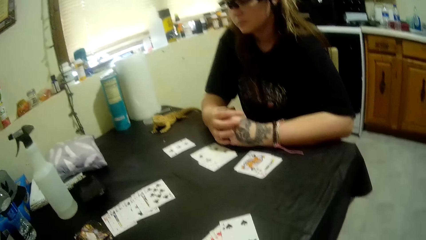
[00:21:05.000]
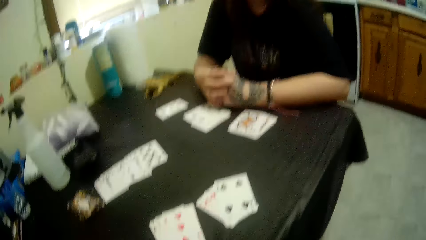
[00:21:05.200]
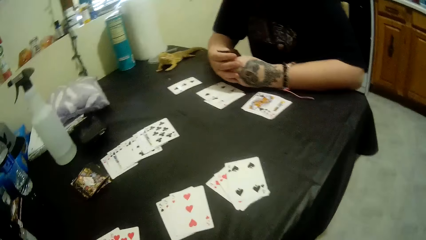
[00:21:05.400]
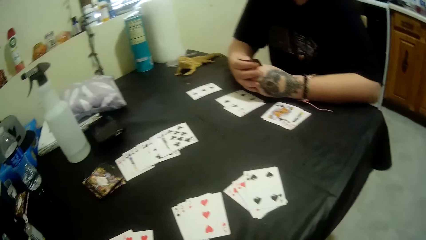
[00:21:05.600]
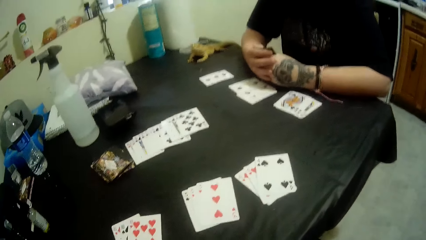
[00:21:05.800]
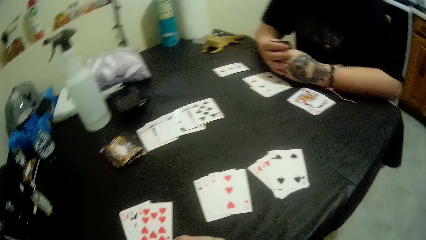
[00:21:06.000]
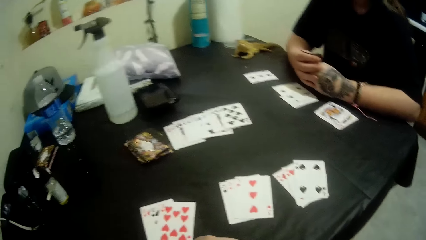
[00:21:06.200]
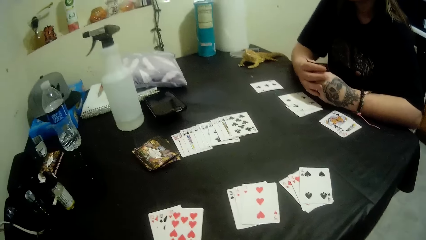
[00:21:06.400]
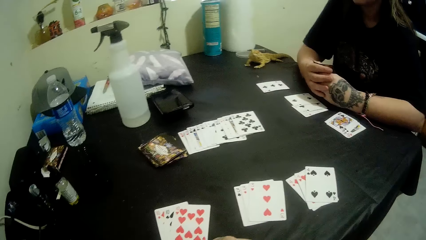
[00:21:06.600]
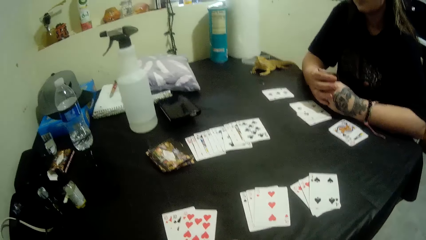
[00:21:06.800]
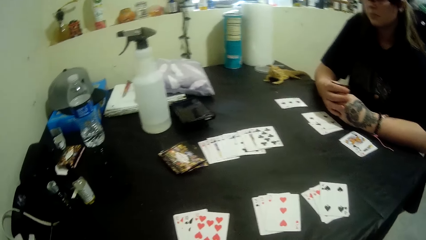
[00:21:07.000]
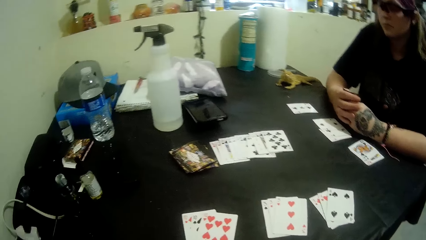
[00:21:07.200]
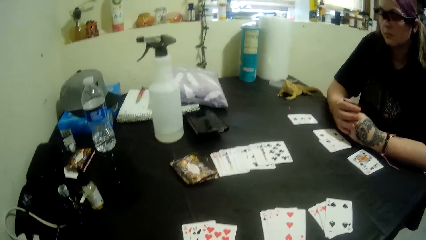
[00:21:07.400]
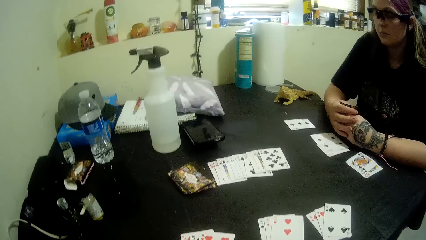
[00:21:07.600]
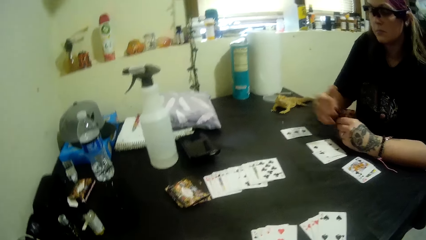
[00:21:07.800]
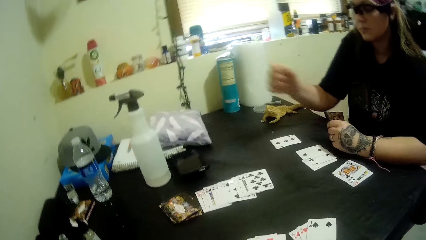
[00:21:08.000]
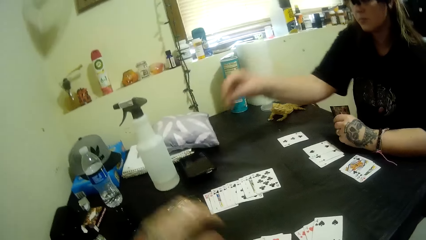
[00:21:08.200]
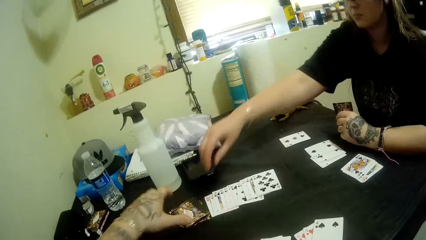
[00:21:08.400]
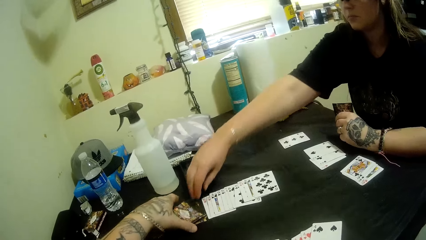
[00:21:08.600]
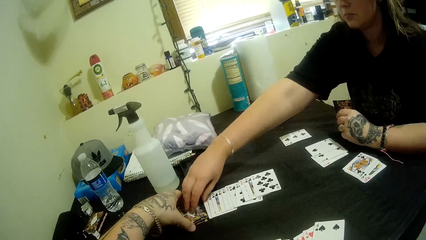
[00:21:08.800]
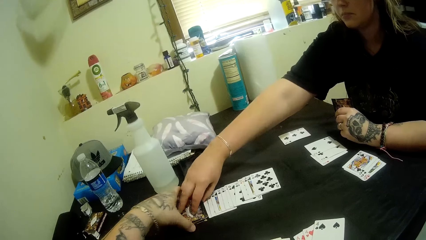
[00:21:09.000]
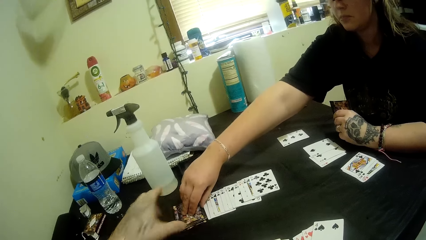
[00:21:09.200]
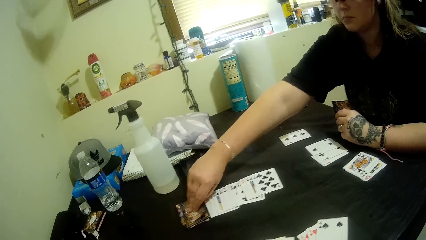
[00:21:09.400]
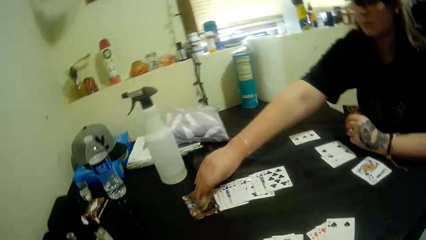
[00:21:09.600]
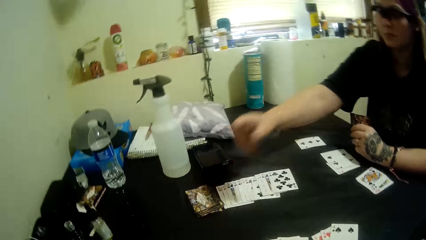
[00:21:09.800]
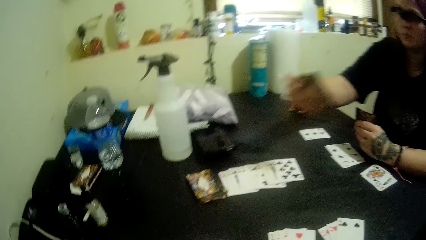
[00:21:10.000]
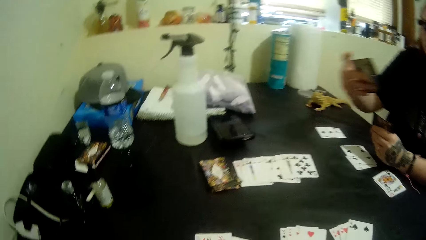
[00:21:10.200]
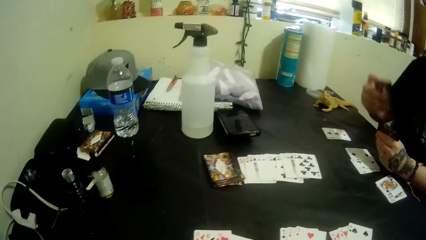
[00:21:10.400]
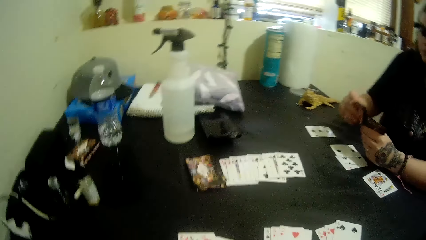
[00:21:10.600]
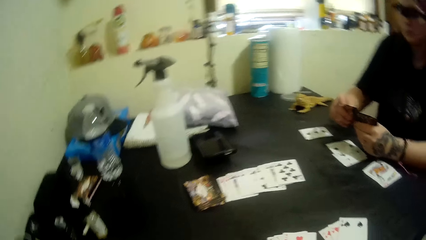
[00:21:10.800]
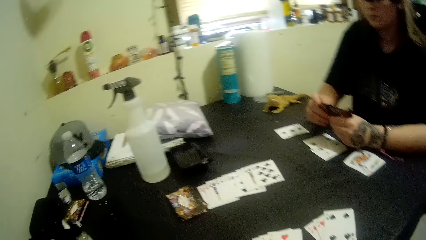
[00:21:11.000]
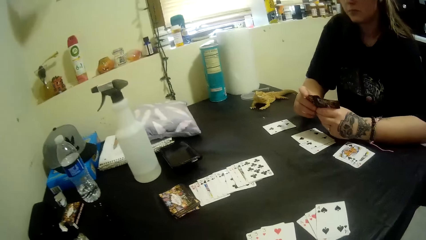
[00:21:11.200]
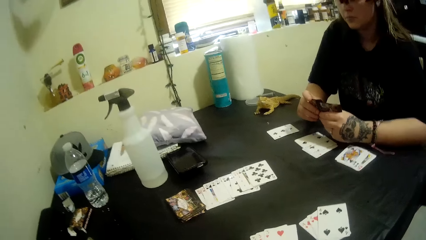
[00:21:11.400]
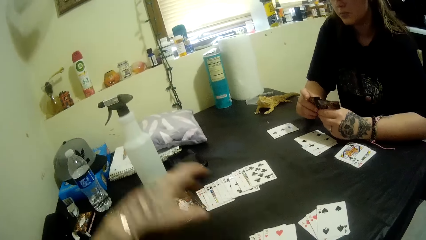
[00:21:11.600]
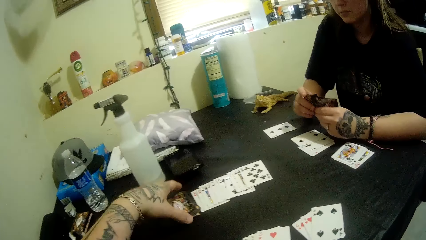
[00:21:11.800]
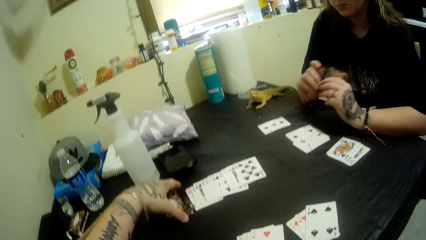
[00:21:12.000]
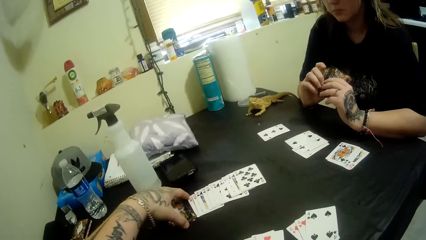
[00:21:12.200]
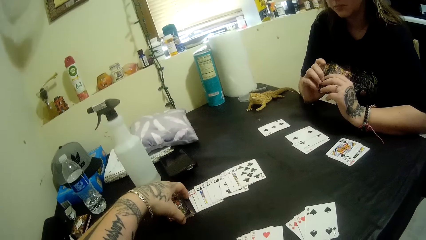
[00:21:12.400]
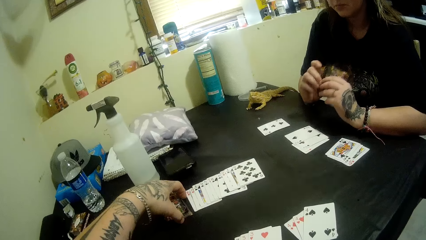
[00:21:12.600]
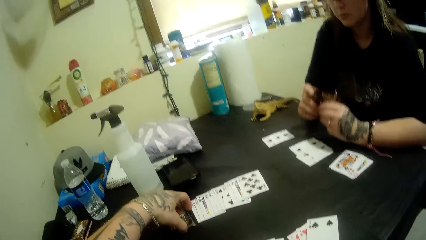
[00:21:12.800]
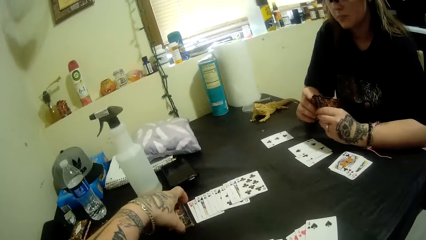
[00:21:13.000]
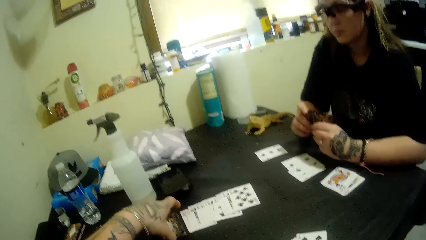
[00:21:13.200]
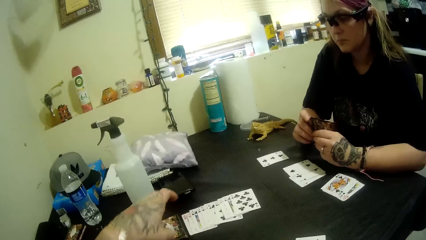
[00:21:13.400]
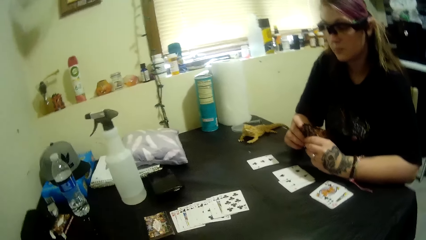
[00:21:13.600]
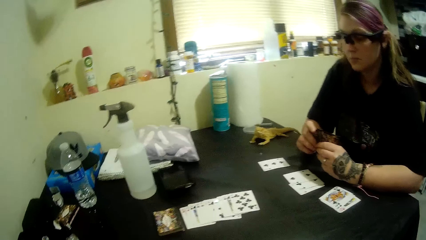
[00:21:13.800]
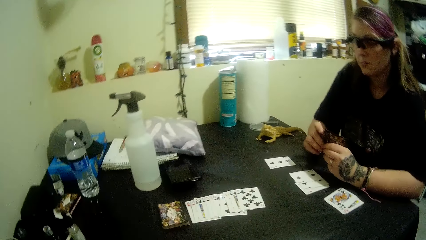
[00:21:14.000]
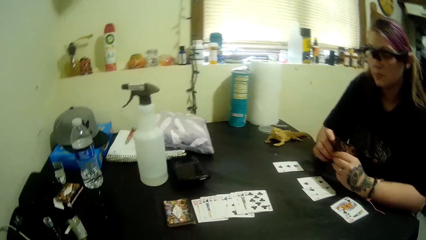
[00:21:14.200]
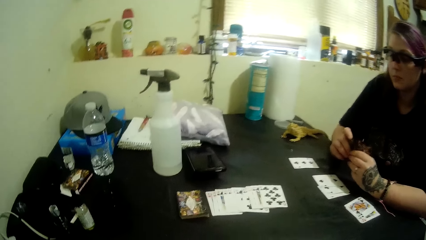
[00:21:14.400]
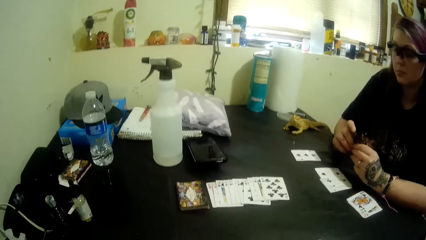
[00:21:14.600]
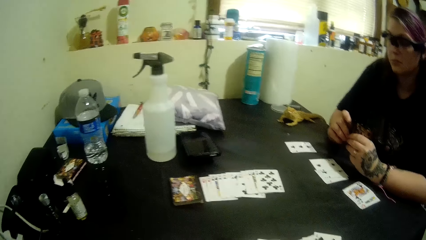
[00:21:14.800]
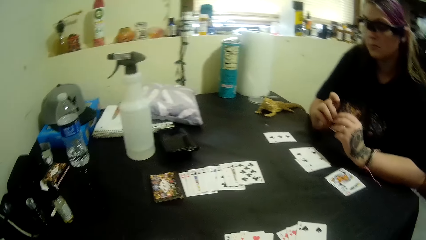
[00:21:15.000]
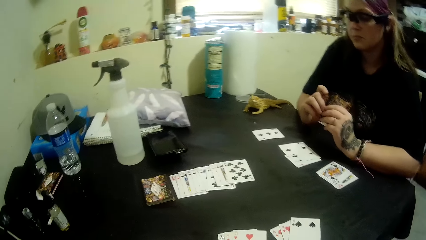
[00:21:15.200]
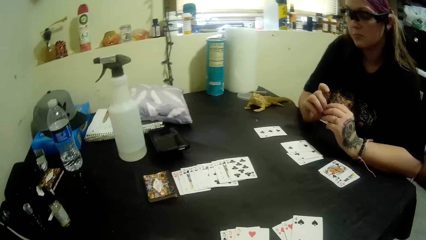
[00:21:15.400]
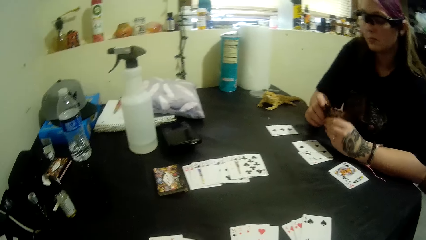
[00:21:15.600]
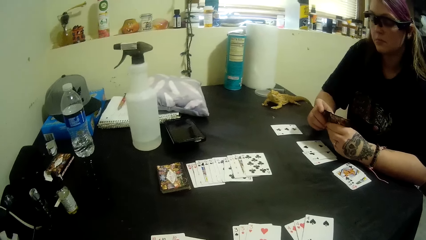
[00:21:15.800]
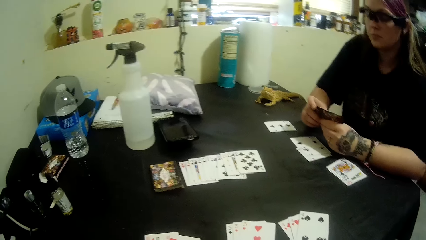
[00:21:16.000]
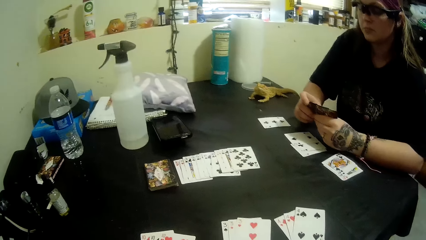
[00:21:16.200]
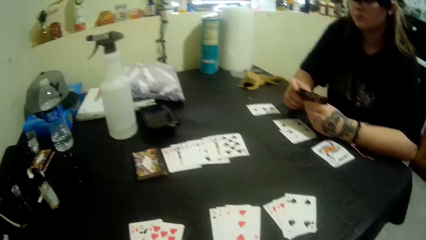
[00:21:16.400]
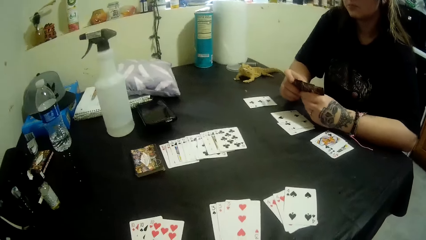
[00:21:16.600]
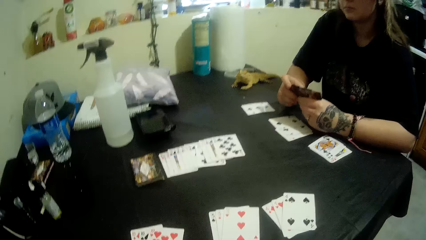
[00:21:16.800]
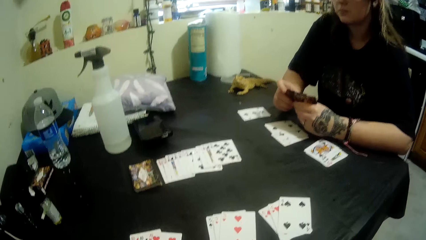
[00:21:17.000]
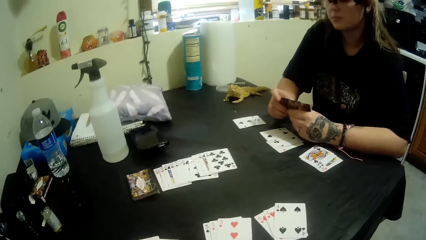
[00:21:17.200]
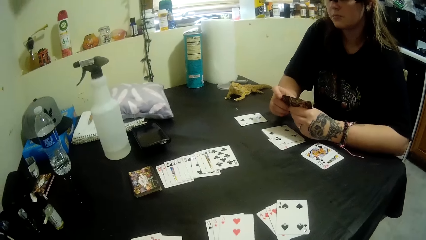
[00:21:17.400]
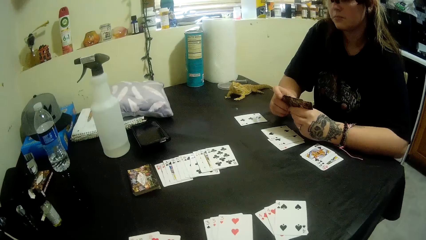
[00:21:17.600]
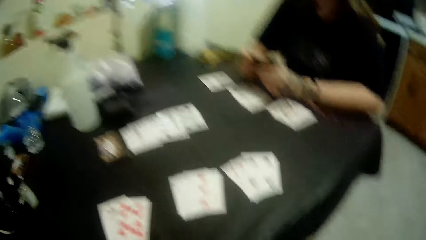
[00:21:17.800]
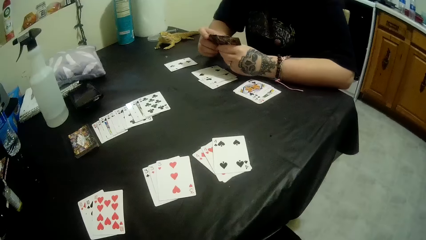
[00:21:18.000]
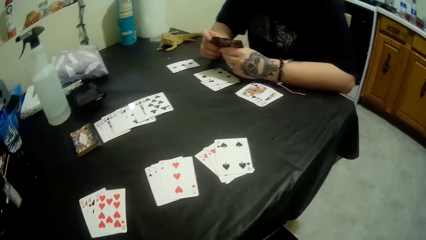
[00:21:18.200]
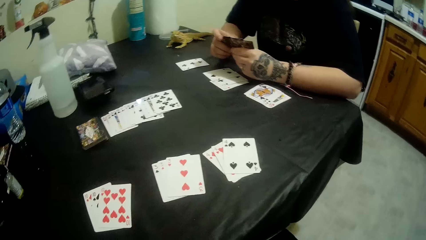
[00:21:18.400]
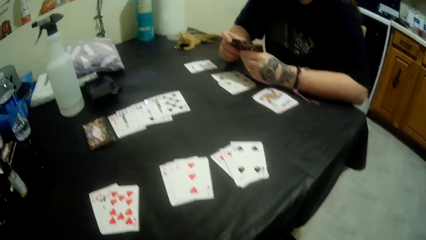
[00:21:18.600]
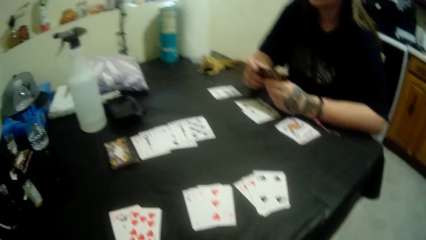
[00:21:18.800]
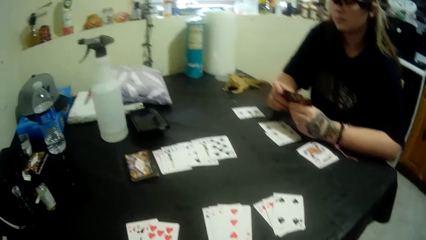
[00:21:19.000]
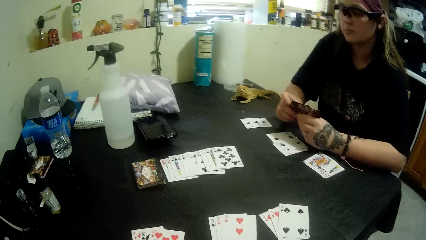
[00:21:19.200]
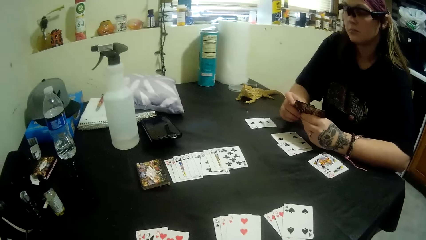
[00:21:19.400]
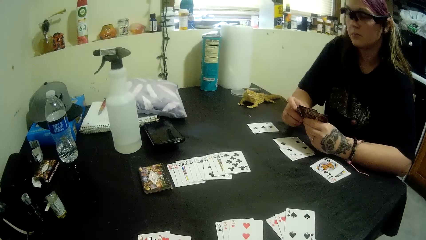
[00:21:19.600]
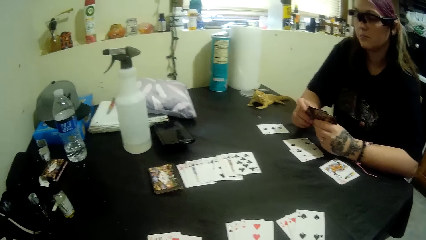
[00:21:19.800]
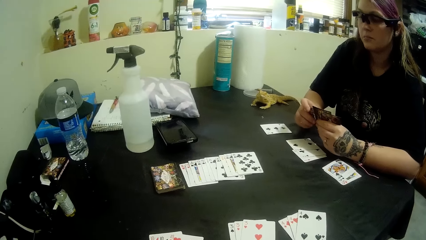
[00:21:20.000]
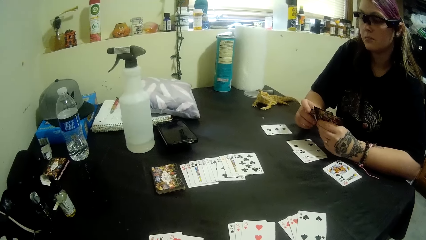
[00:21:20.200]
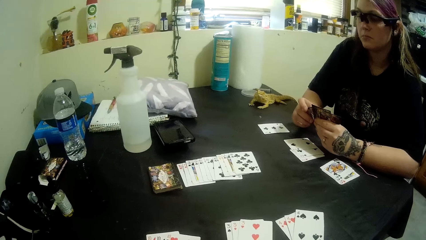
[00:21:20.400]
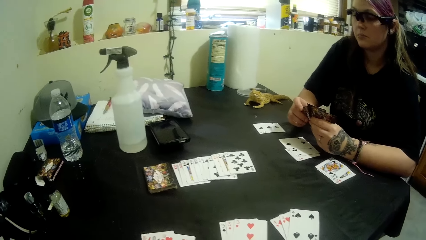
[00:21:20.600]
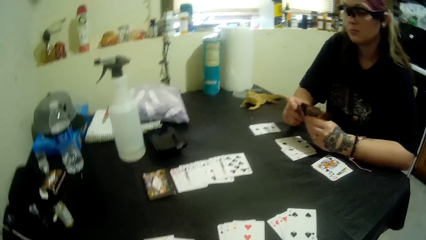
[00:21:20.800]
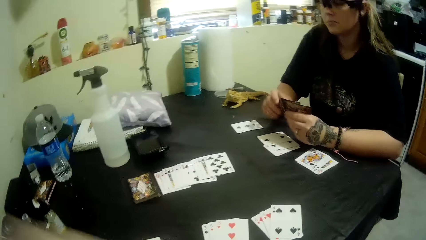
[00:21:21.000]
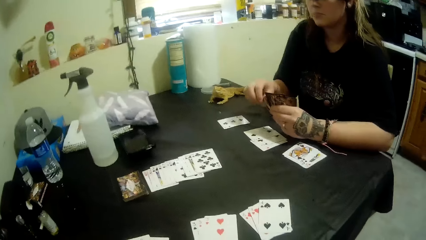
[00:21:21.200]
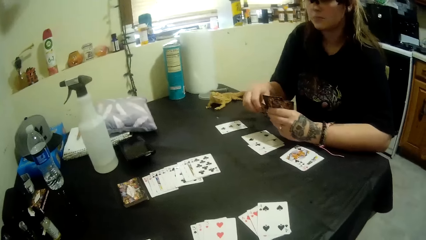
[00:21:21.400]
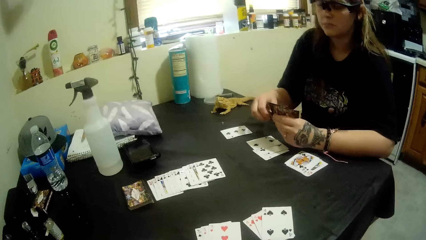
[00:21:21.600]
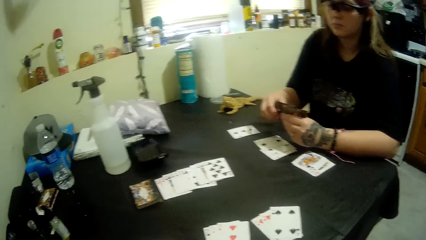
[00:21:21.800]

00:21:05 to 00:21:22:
The lady picks up a card. The camera wearer arranges cards on the table. They adjust the deck of cards on the table.
